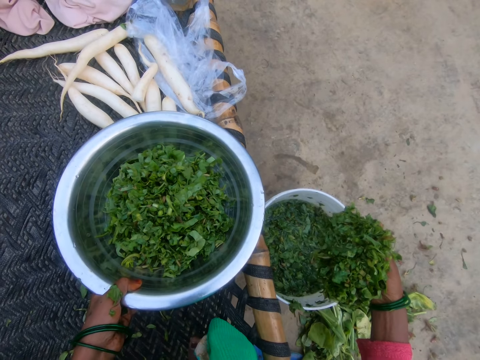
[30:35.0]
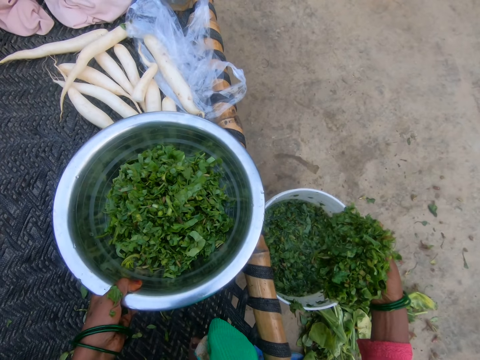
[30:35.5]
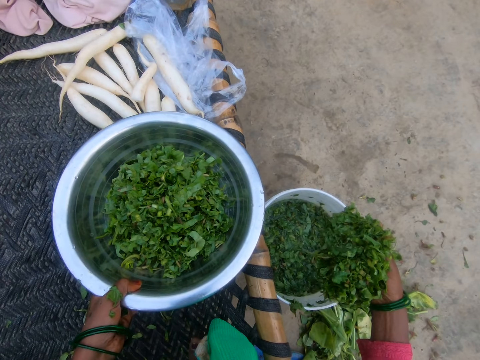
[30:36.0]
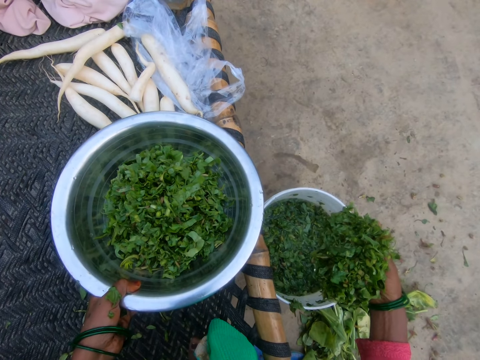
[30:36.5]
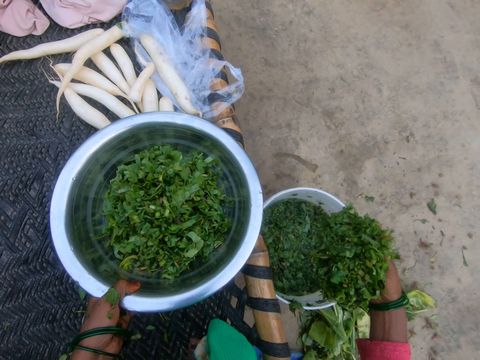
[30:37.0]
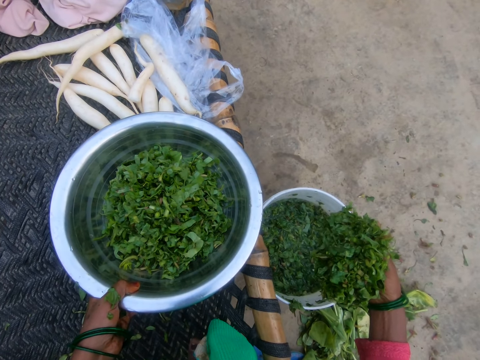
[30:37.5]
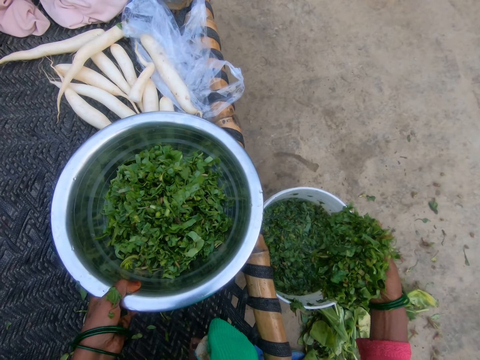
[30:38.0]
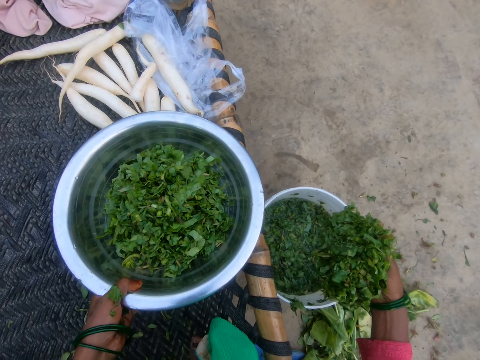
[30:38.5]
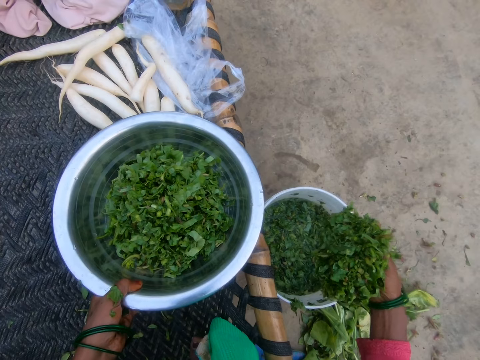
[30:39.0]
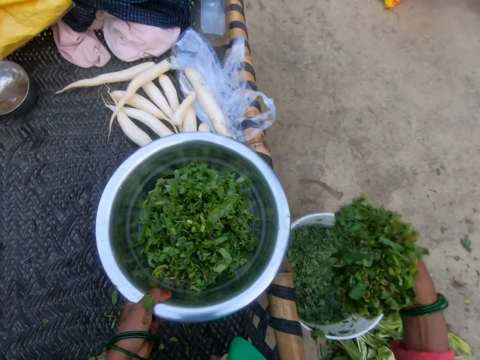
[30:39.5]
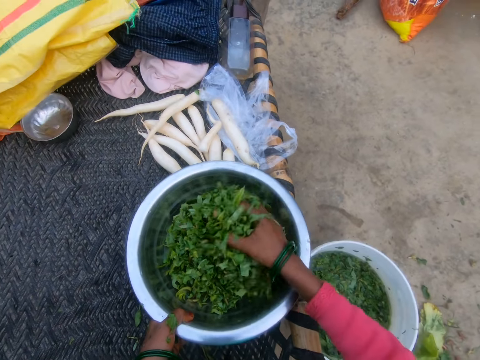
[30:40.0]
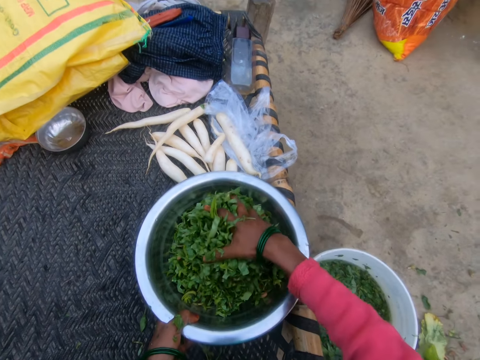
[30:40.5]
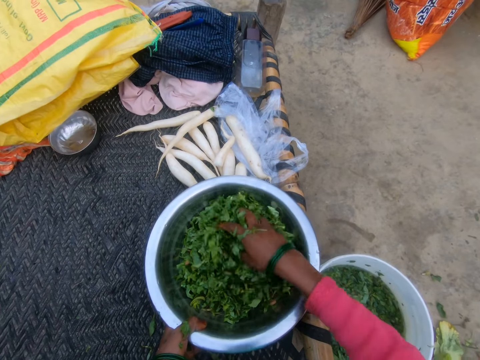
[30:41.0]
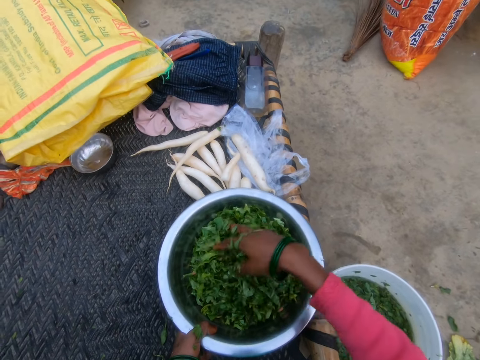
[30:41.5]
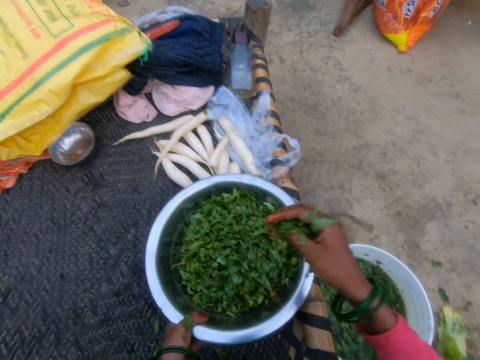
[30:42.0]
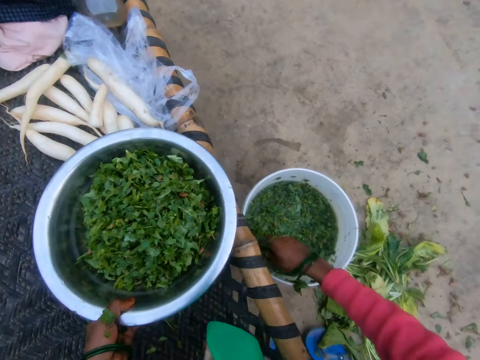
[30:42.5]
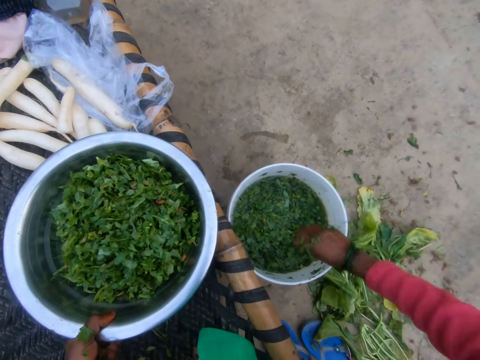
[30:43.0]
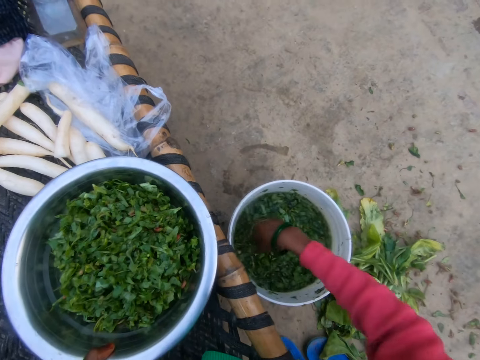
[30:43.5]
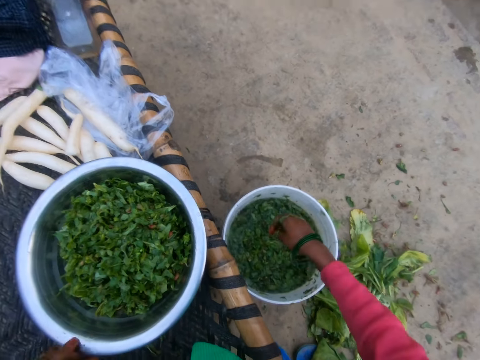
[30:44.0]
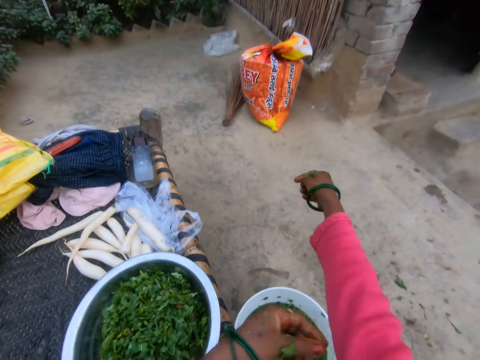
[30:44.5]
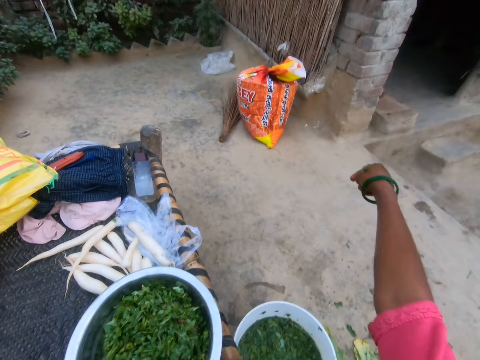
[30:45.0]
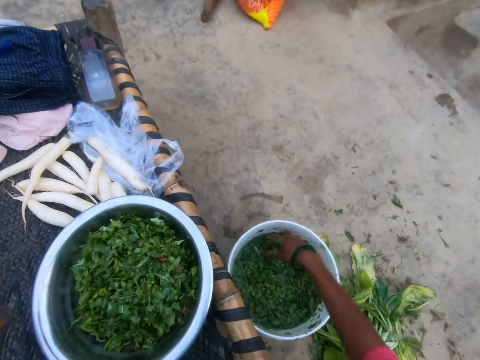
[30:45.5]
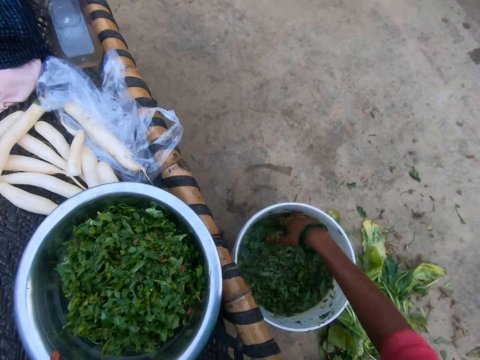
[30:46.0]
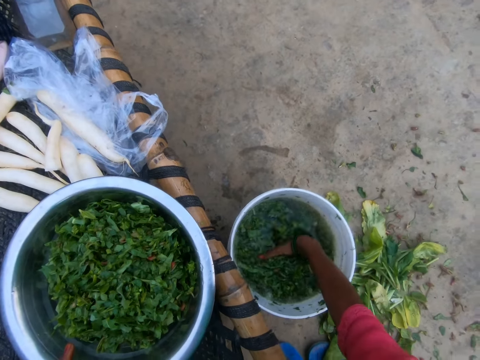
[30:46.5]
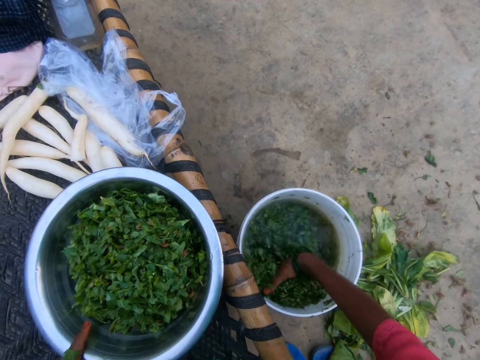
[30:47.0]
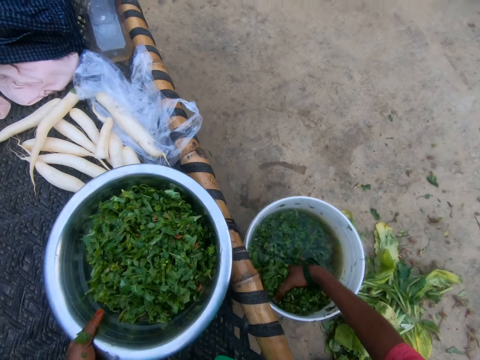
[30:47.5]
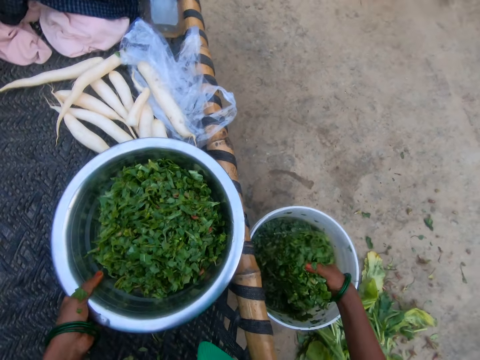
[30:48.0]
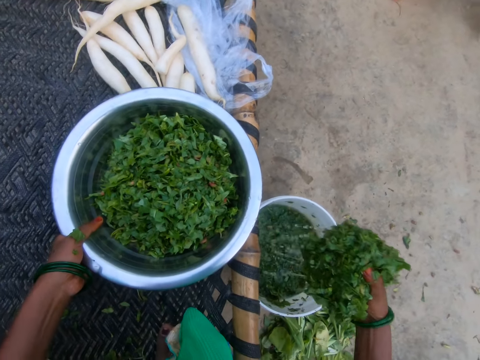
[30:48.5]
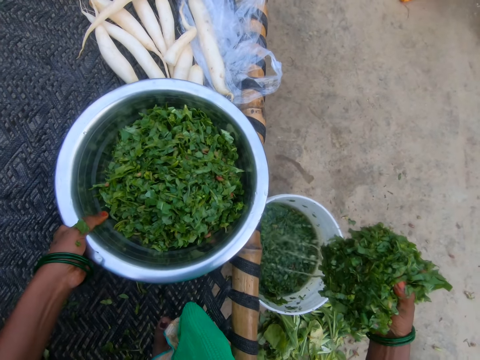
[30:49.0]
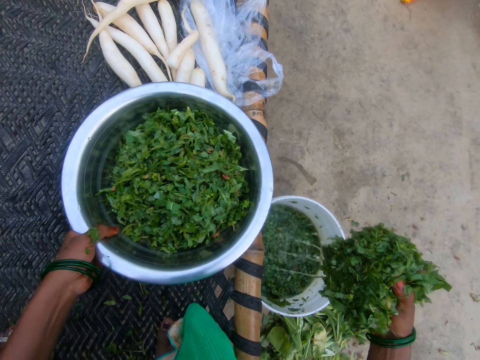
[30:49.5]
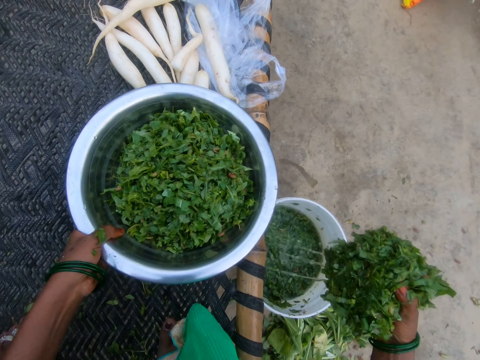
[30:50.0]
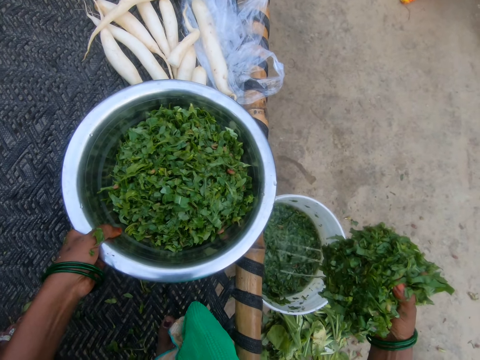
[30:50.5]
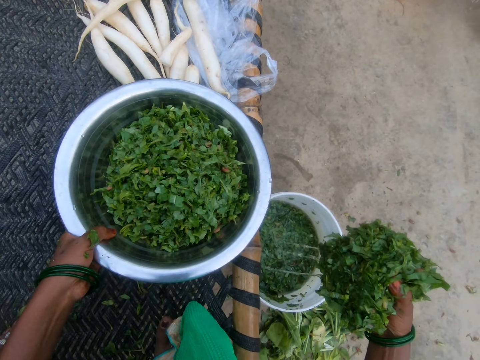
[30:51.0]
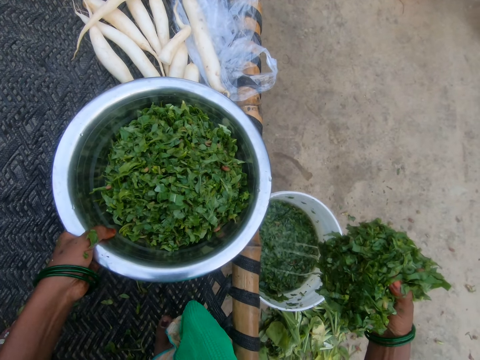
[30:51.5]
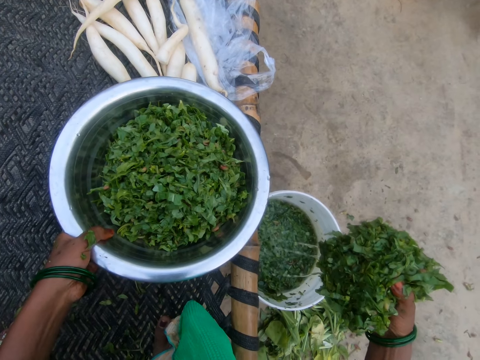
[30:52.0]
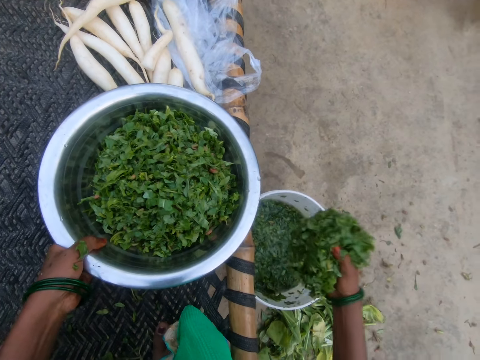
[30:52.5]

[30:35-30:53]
The camera wearer puts the rinsed vegetables in the bowl. She folds her sweater and rolls the sleeves. She gathers vegetables out of the water and drains the vegetables.

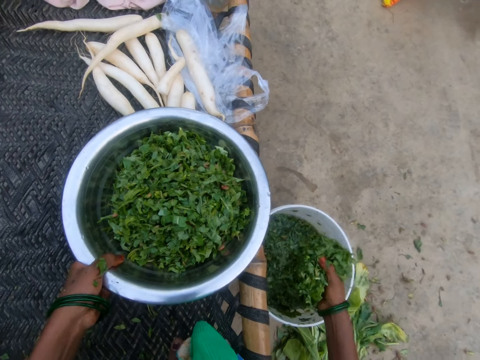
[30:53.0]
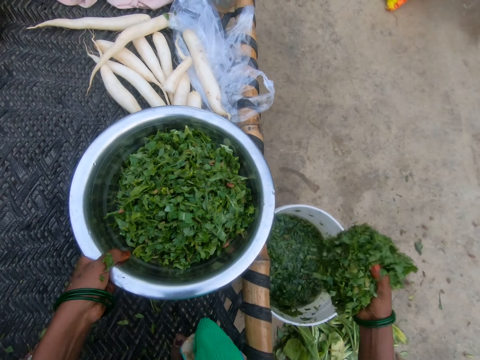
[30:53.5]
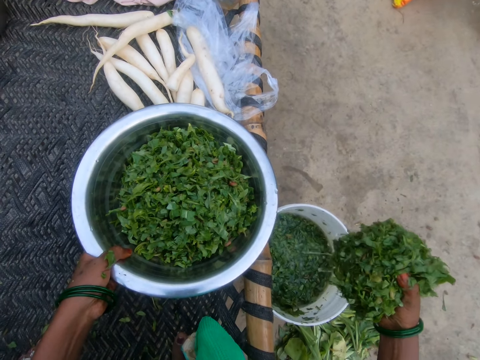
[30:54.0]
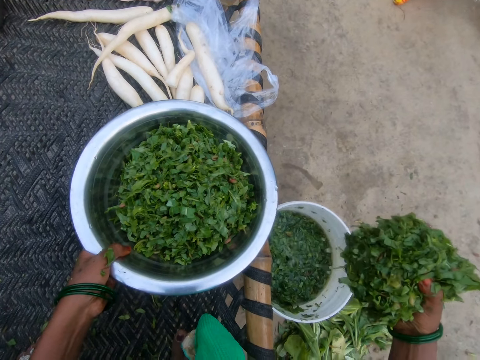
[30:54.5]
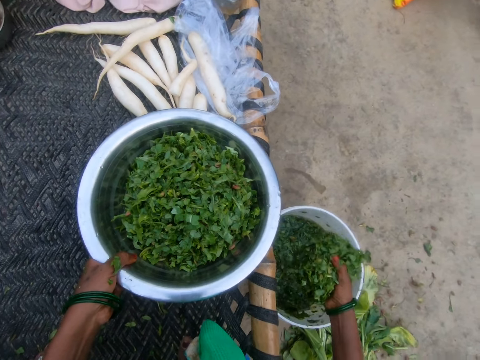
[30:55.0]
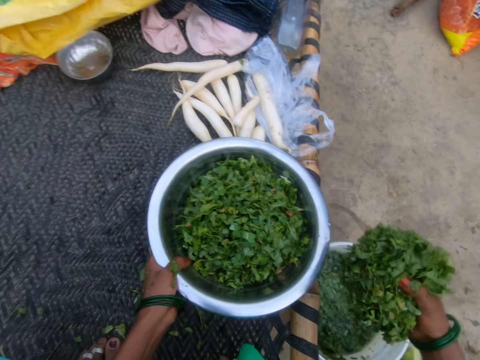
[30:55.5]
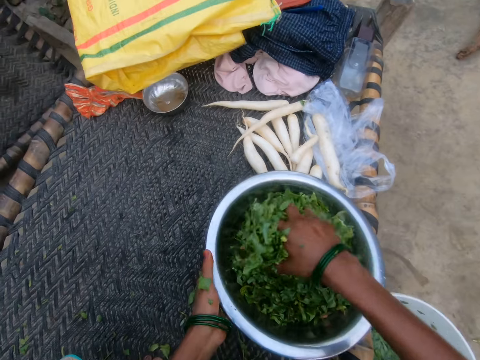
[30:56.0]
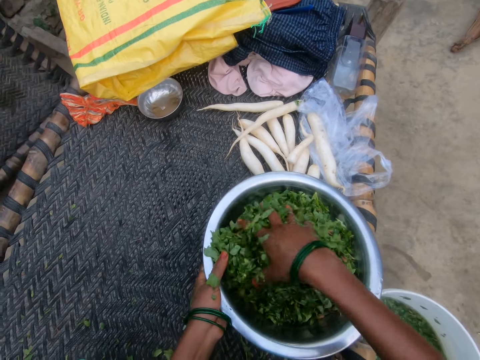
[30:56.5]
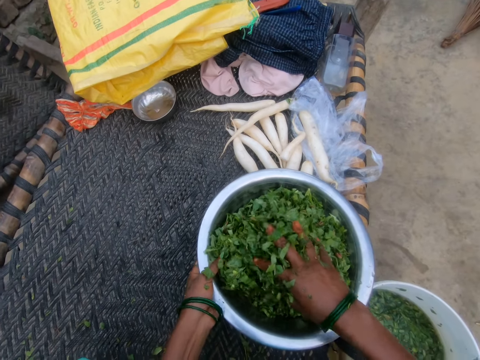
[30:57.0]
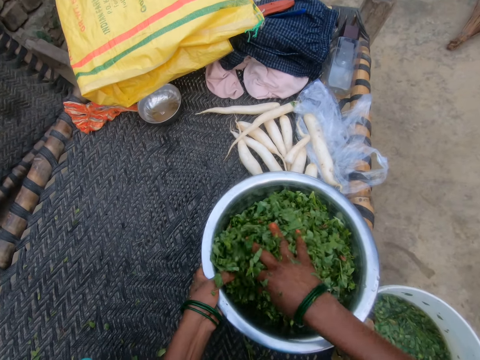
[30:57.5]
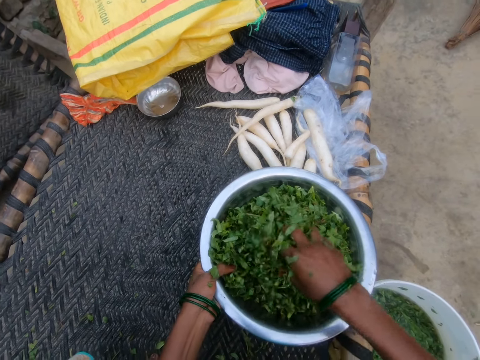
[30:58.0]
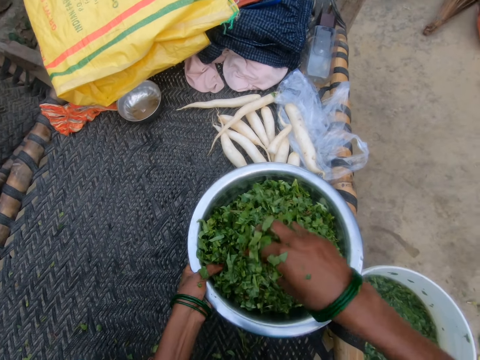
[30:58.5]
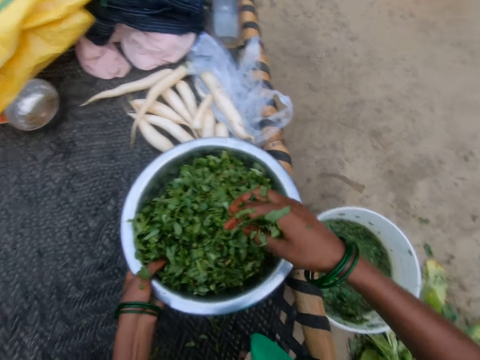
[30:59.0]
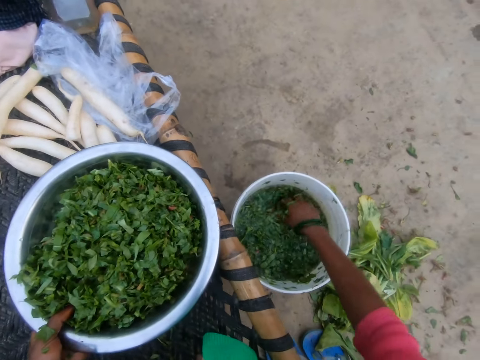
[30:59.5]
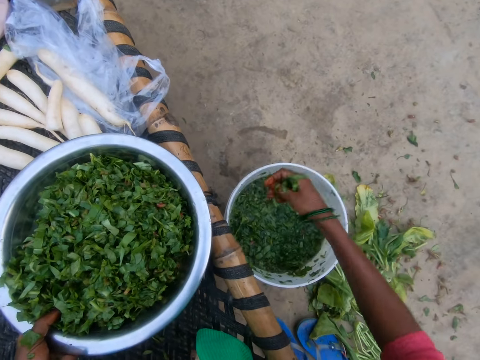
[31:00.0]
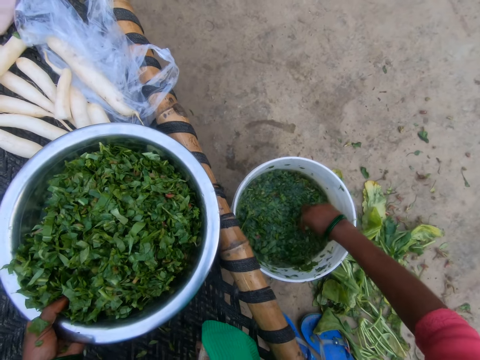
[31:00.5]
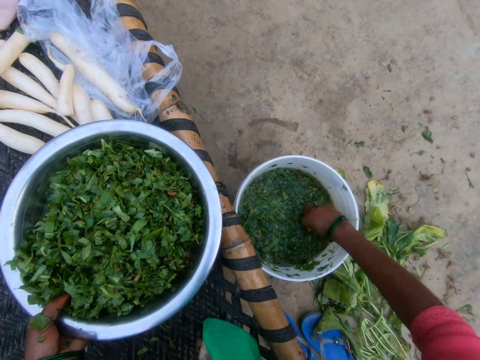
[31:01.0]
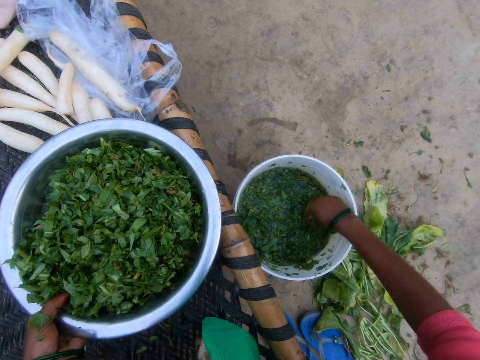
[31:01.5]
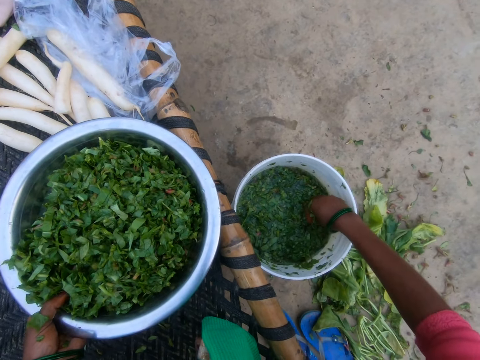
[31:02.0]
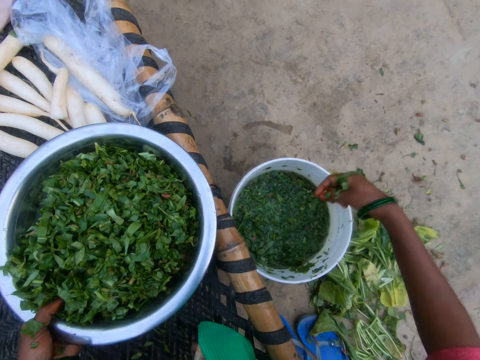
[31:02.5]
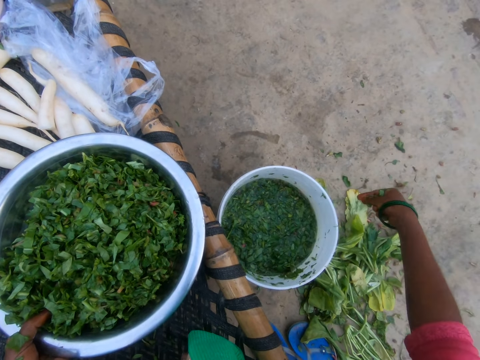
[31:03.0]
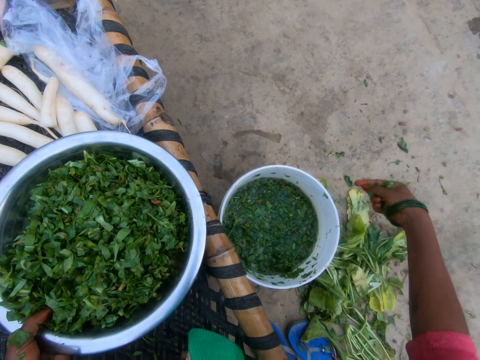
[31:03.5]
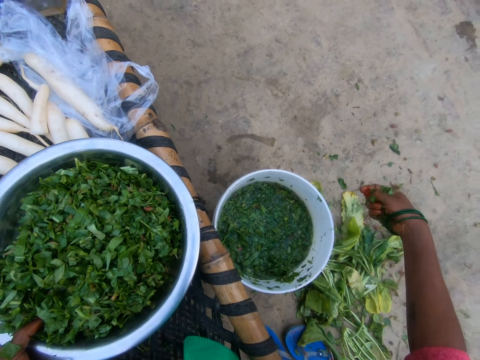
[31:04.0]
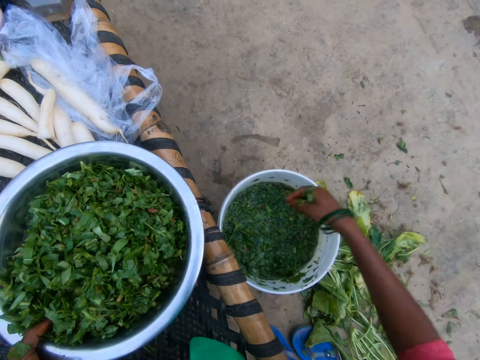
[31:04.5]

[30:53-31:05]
The camera wearer puts the rinsed vegetables in the bowl. They remove something from a bucket.
